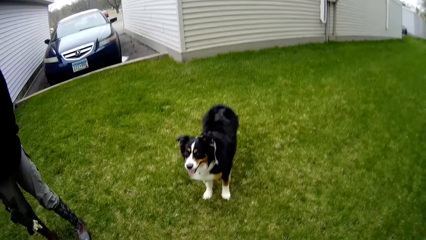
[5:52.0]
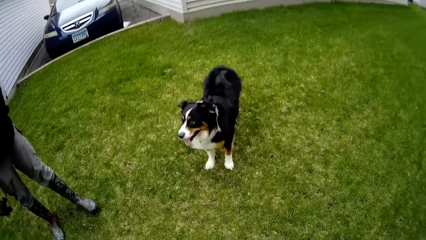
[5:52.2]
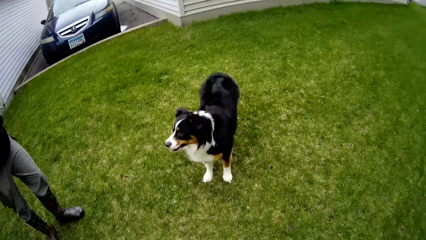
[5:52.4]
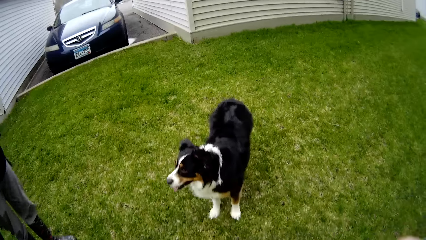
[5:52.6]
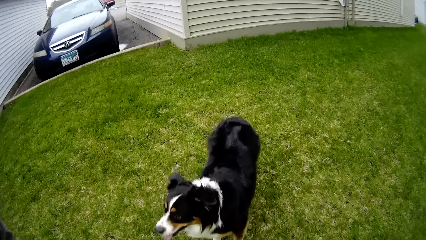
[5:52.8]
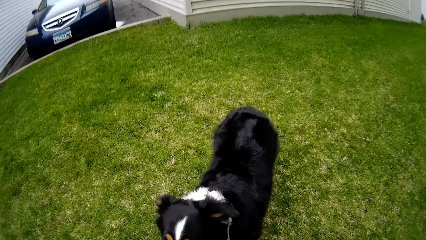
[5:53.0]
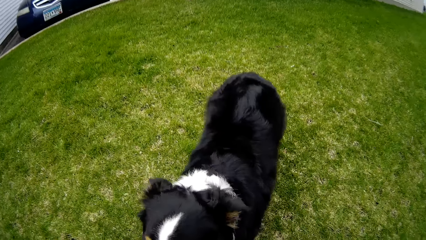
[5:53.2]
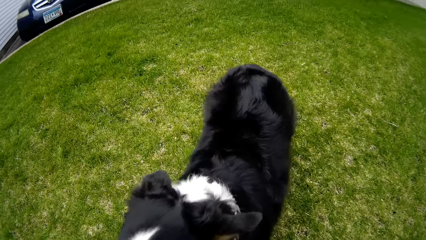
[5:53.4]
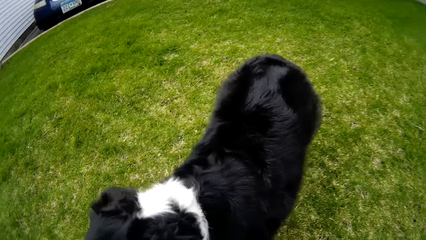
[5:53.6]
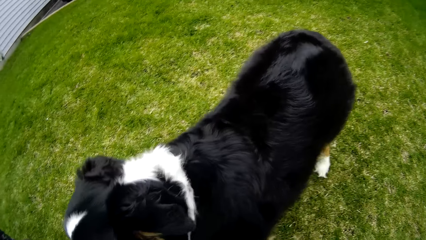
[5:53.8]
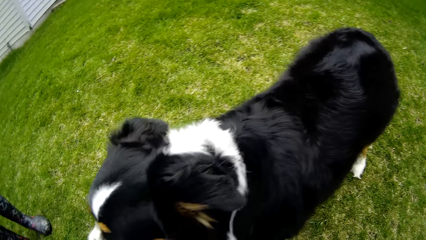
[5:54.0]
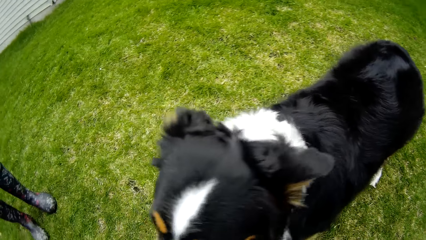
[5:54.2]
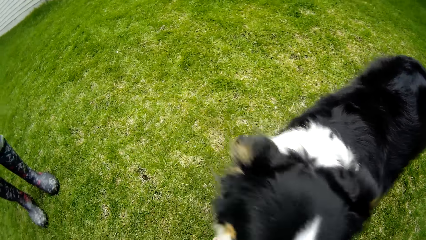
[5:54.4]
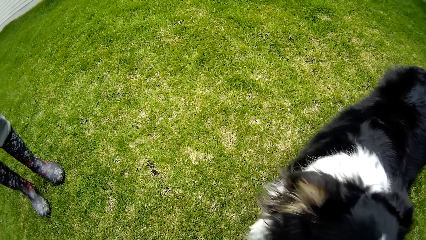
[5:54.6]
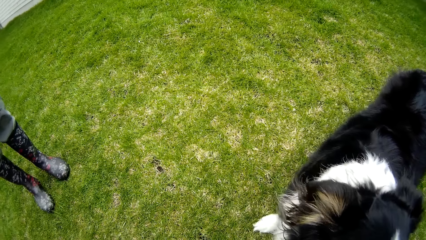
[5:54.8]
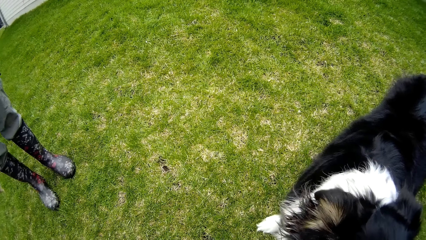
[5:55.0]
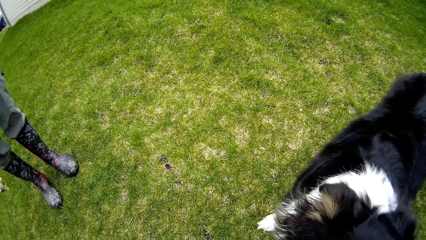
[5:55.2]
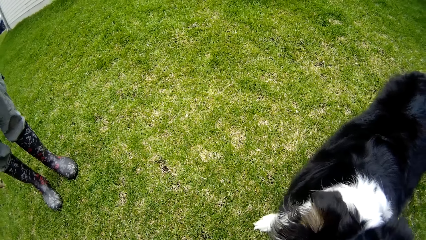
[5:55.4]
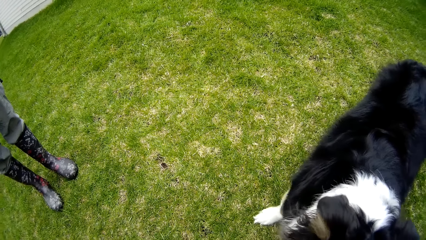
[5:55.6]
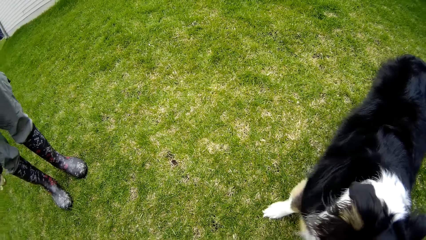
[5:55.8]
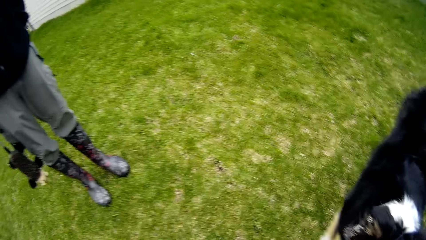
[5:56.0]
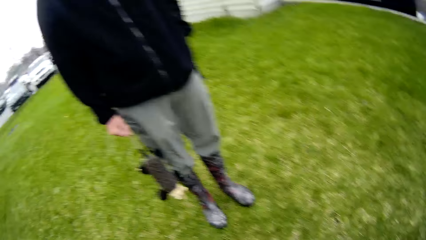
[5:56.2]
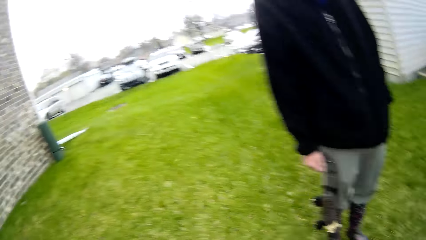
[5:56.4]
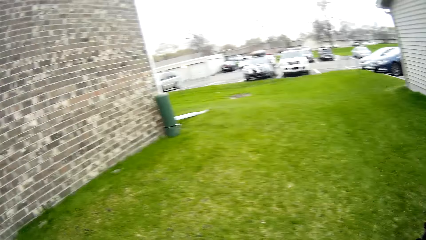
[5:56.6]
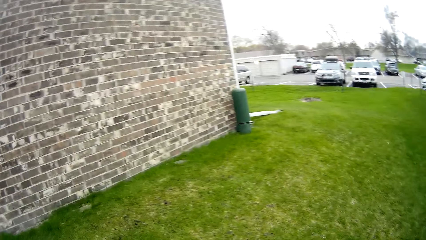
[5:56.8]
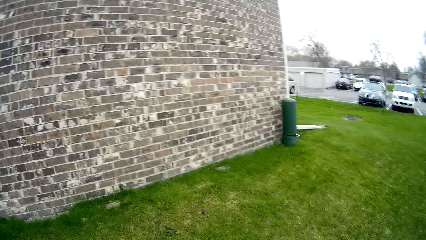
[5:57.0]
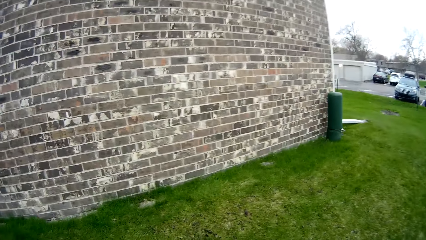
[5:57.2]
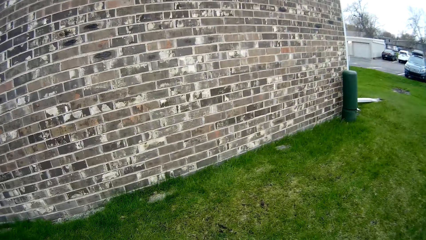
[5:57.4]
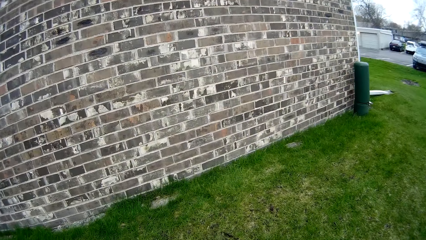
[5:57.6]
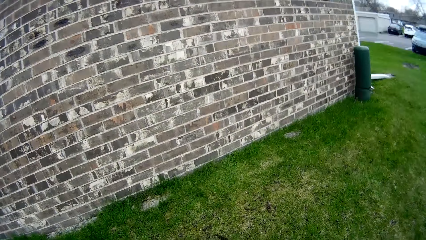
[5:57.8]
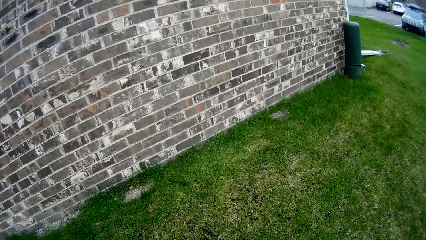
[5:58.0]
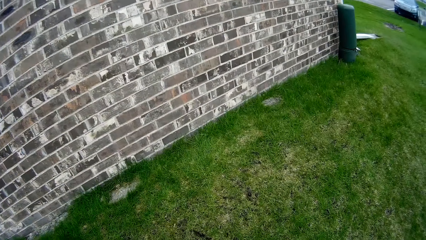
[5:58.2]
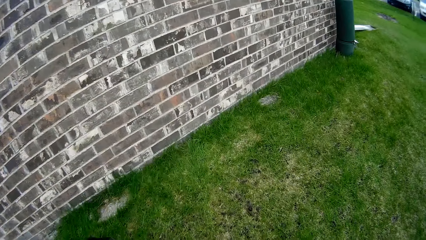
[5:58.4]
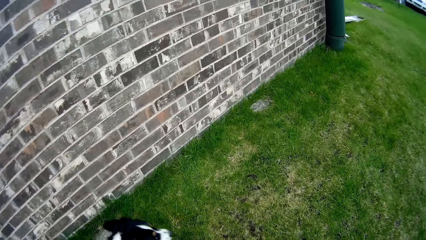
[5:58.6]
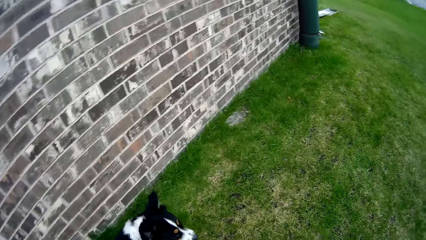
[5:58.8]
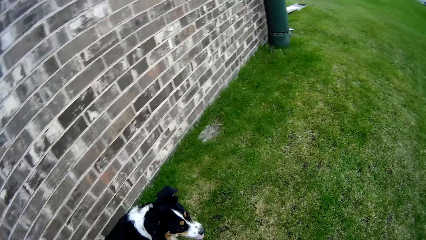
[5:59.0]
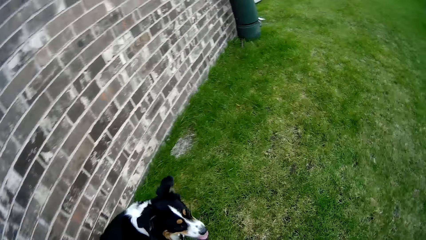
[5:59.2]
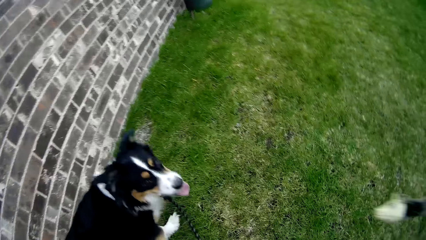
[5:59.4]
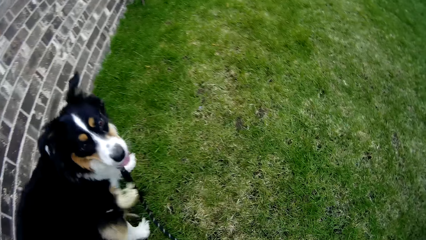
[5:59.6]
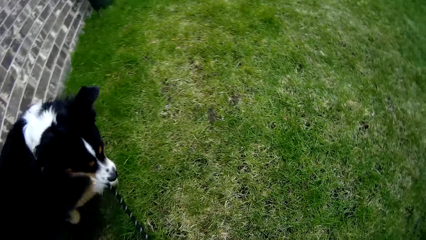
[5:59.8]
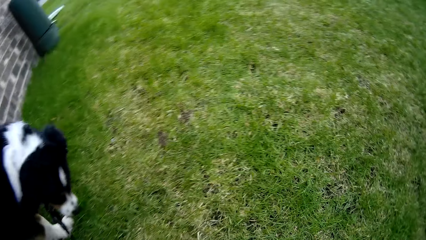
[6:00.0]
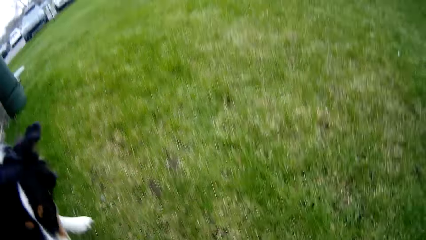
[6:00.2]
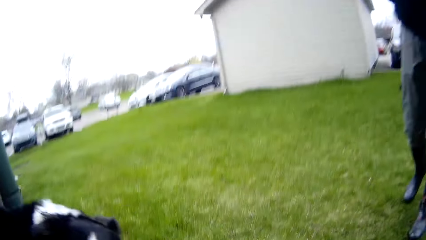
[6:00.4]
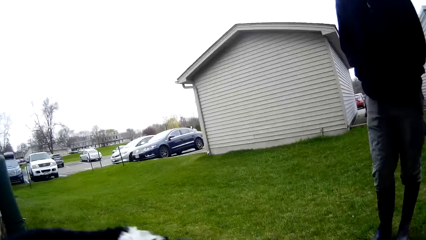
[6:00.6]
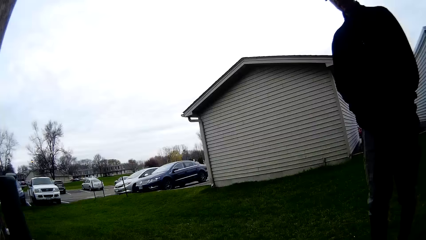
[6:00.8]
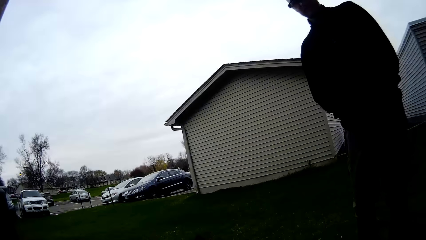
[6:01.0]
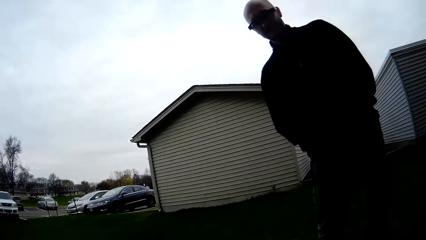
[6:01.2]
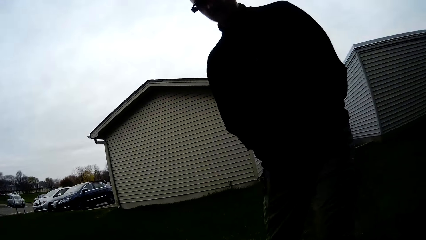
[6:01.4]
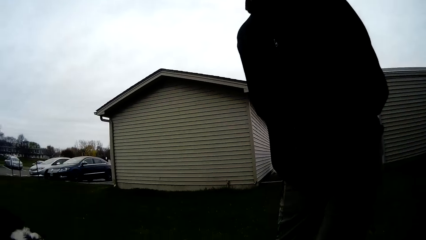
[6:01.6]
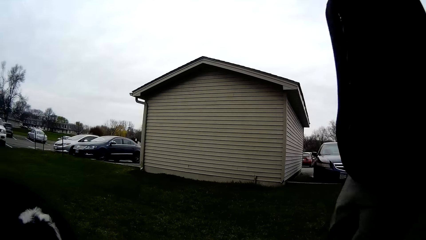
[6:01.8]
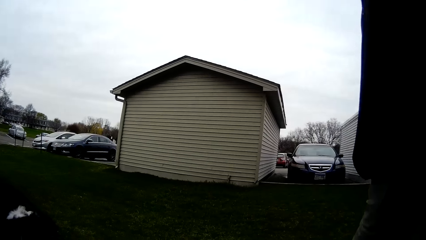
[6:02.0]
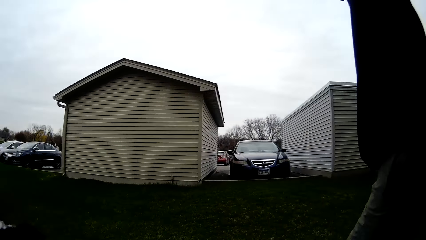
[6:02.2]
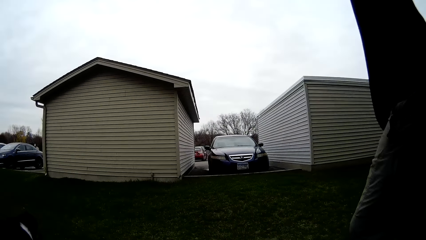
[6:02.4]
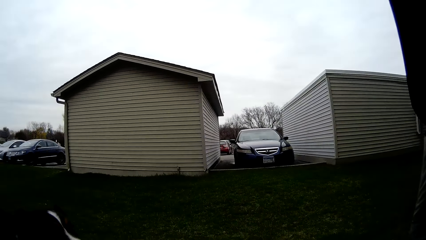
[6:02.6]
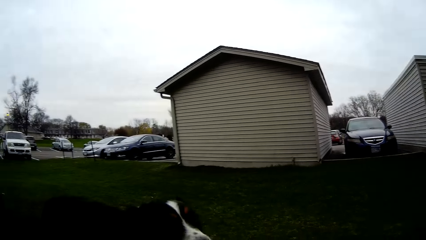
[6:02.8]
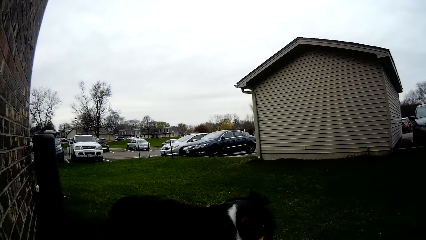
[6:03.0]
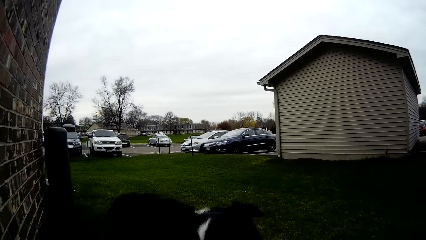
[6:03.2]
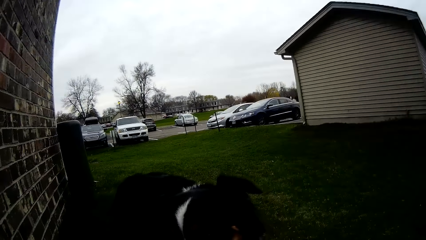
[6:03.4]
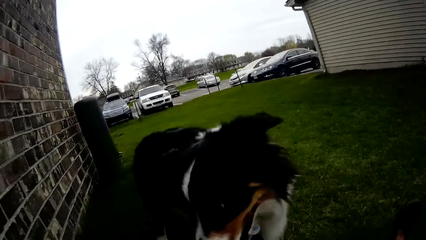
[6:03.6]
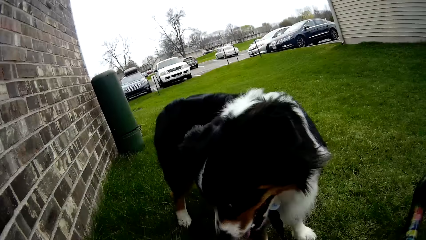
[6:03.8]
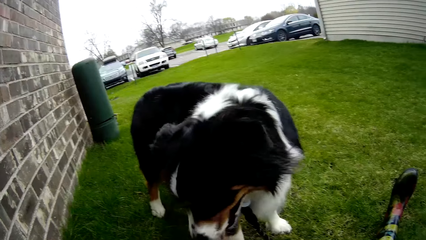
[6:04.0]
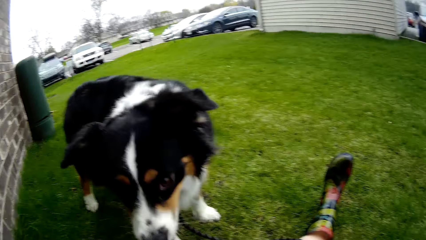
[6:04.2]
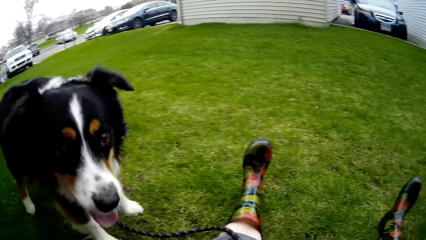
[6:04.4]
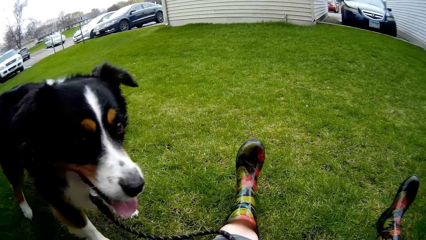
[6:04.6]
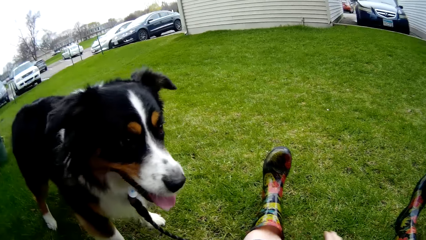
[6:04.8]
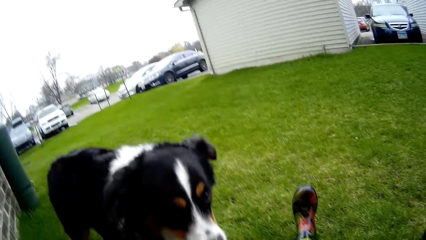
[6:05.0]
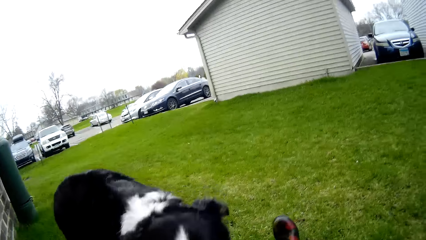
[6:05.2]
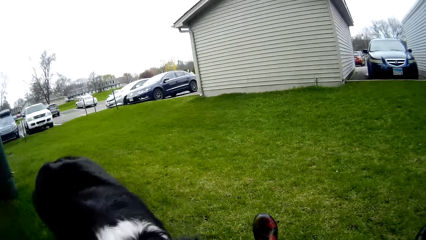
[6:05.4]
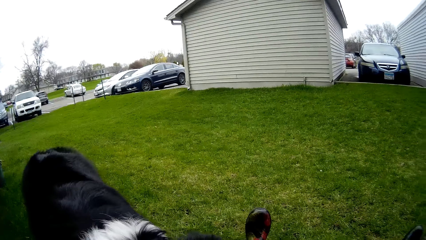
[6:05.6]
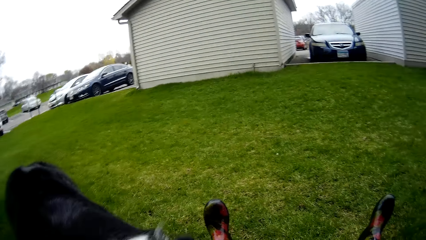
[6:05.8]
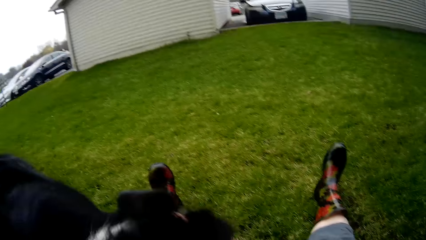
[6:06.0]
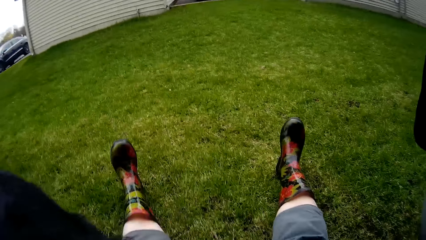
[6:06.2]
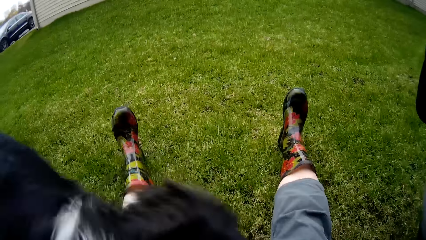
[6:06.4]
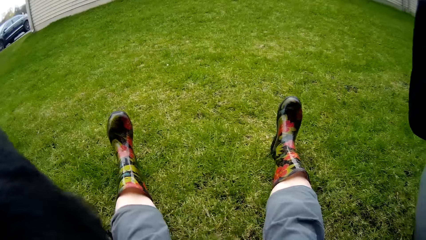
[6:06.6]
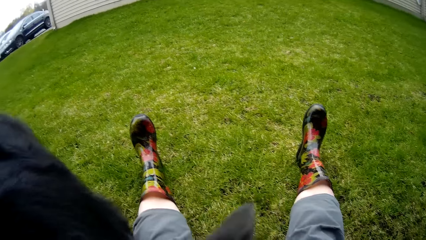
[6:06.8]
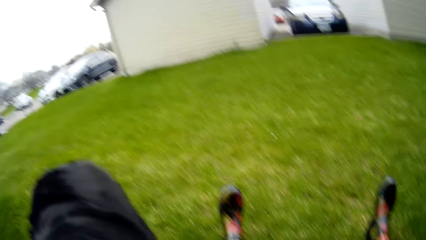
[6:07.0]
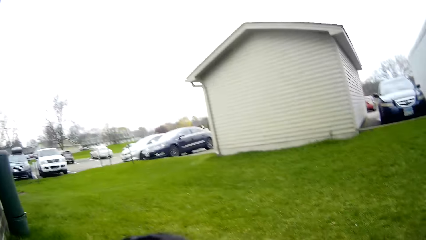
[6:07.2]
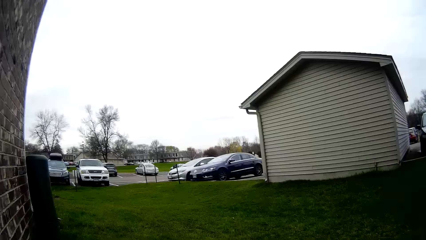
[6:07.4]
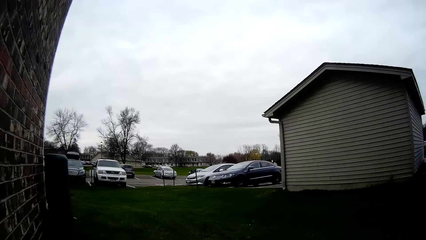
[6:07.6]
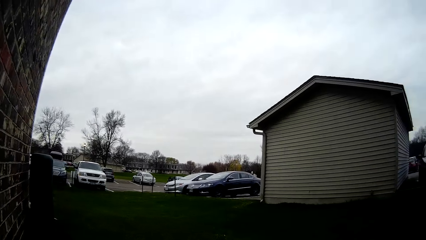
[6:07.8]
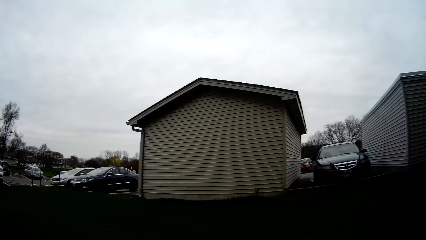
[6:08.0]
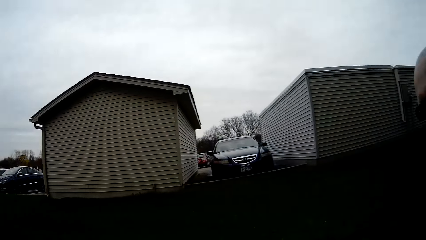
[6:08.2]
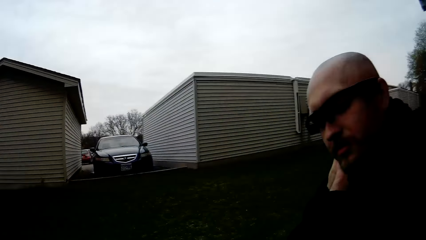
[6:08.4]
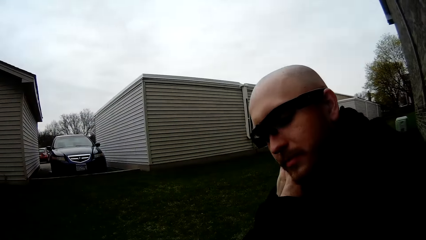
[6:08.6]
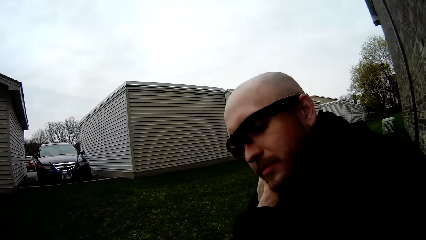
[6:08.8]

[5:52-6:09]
The camera wearer moves towards the dog. They touch the dog with both hands. They walk towards the wall. They talk. They sit on the ground. They talk. They play with the dog.
